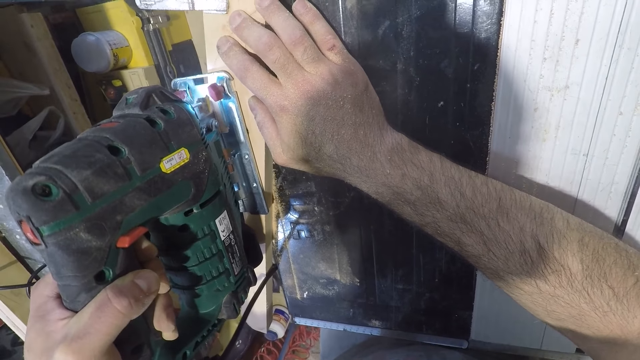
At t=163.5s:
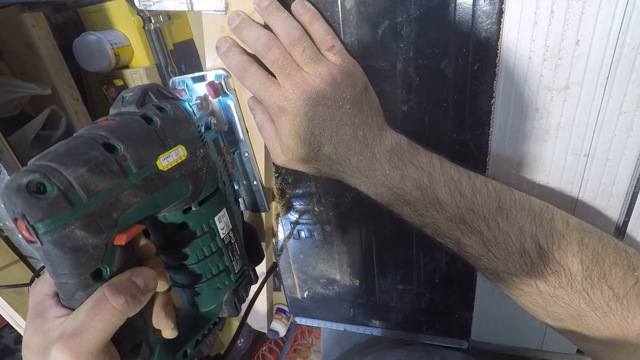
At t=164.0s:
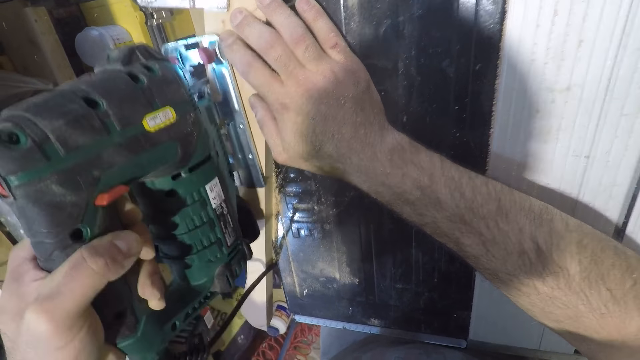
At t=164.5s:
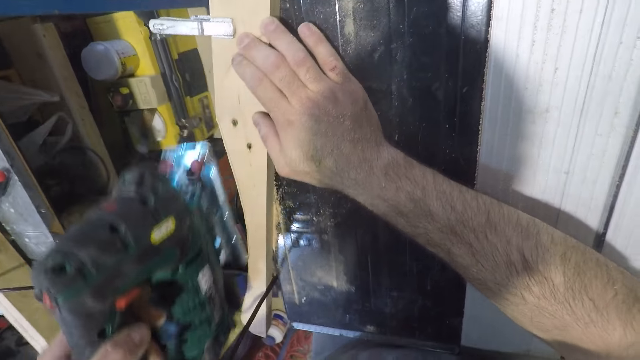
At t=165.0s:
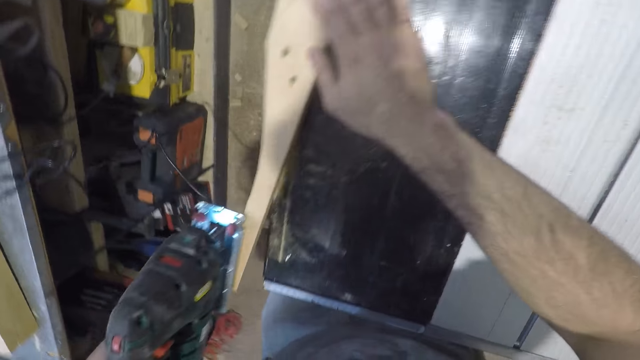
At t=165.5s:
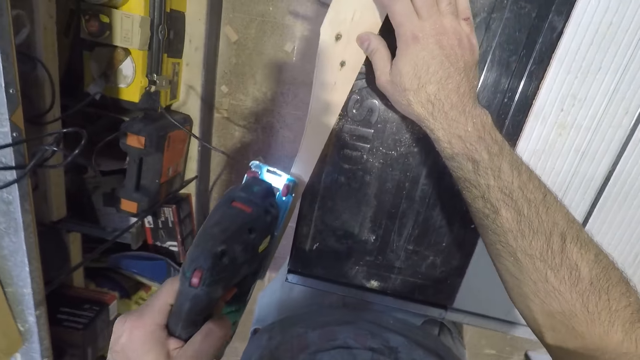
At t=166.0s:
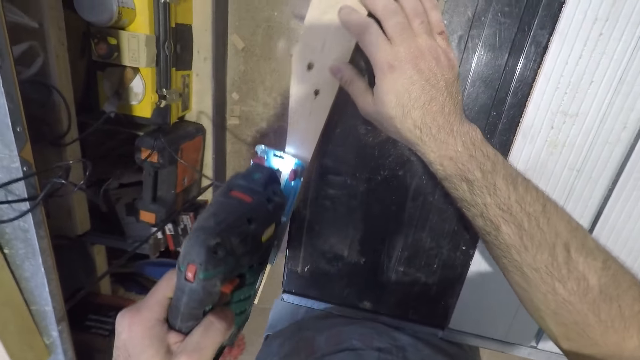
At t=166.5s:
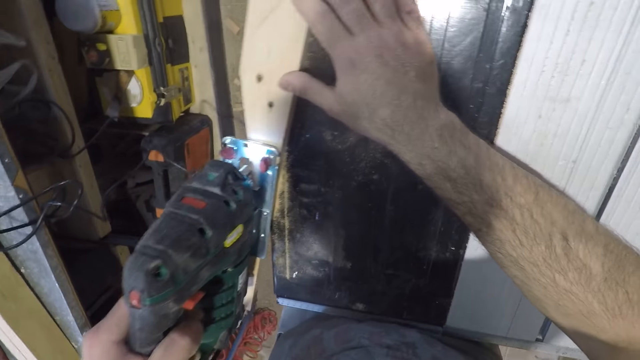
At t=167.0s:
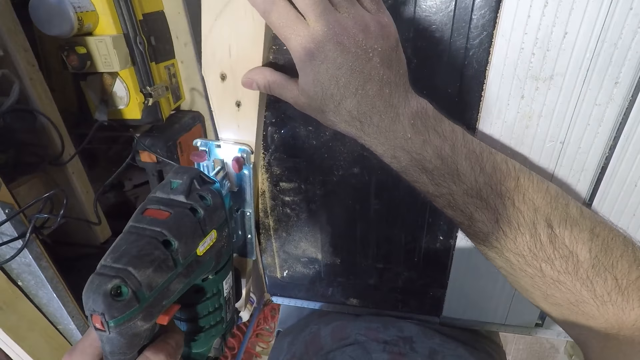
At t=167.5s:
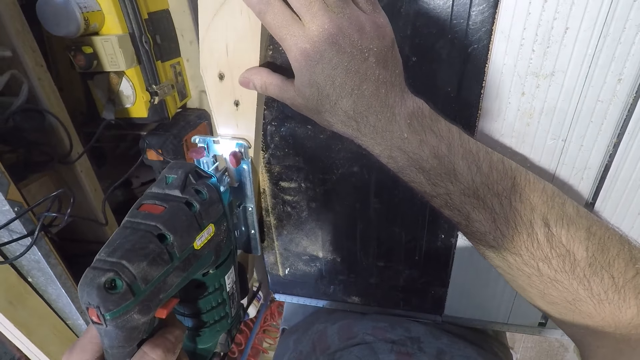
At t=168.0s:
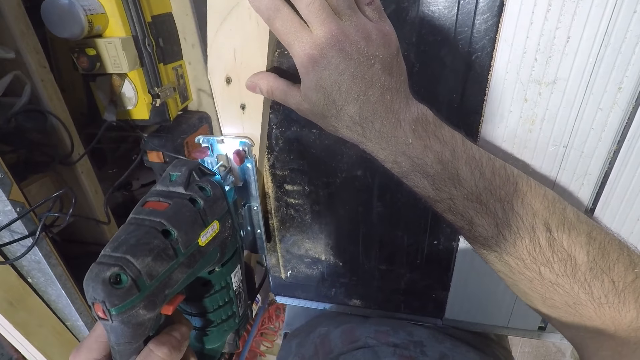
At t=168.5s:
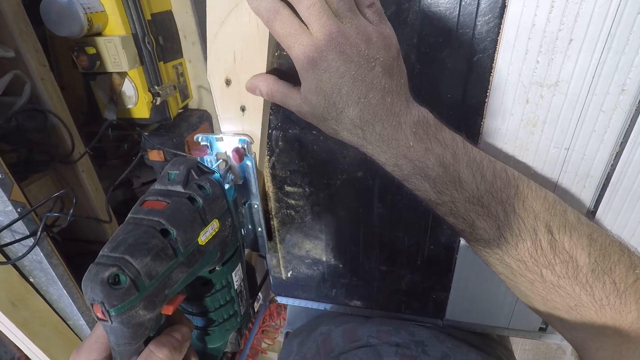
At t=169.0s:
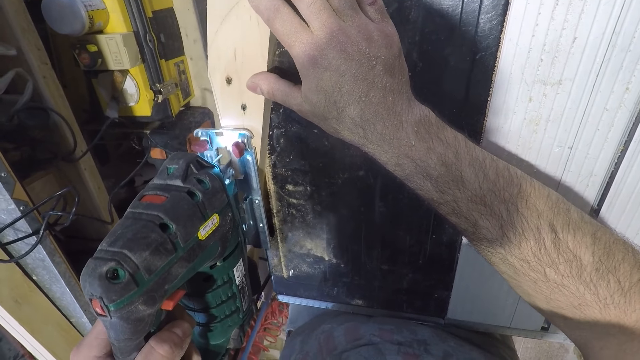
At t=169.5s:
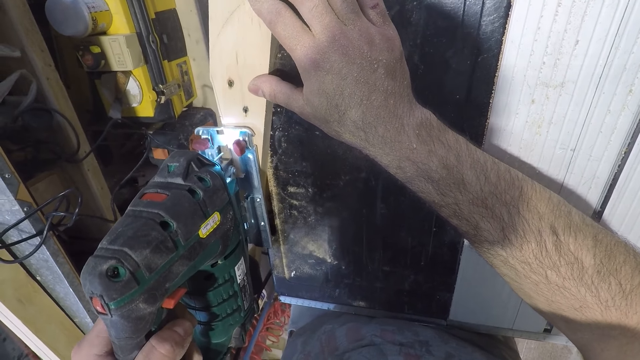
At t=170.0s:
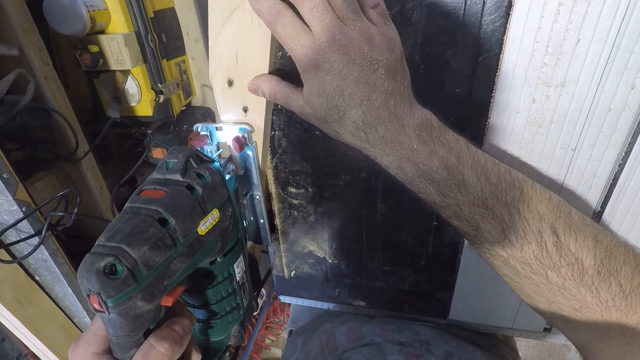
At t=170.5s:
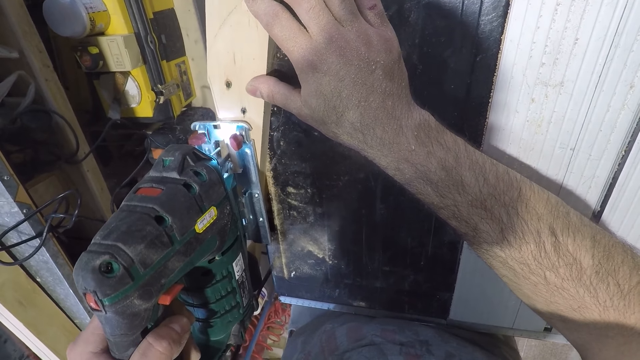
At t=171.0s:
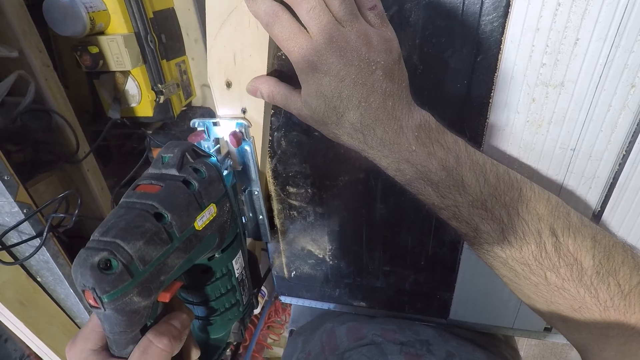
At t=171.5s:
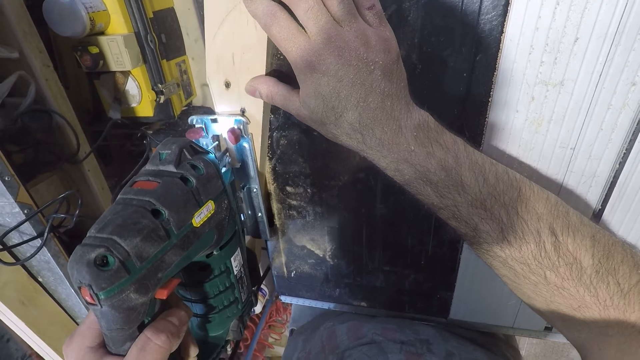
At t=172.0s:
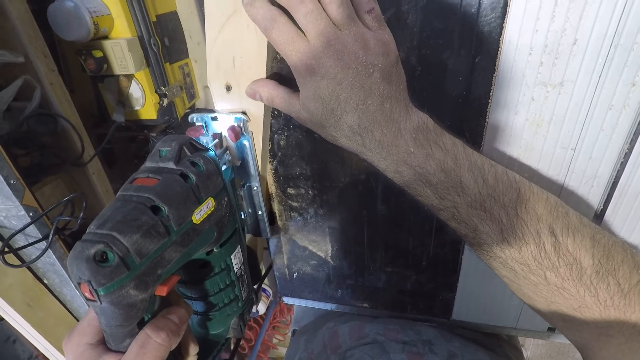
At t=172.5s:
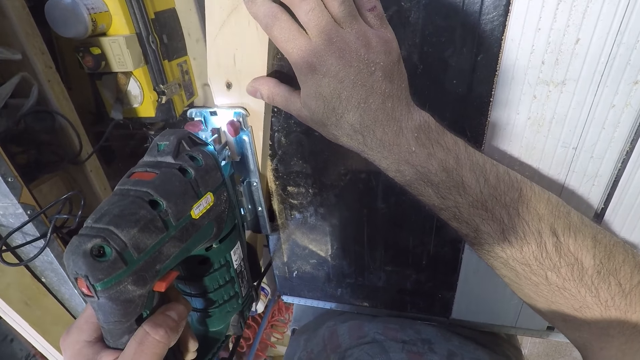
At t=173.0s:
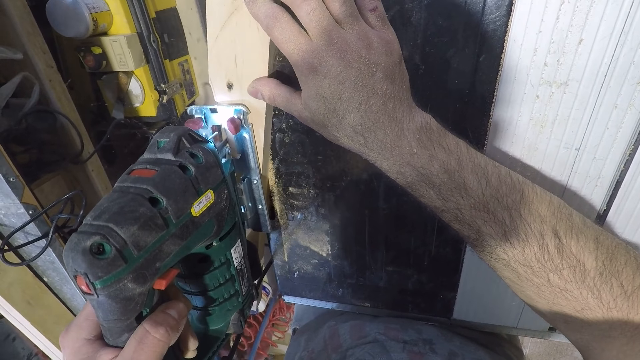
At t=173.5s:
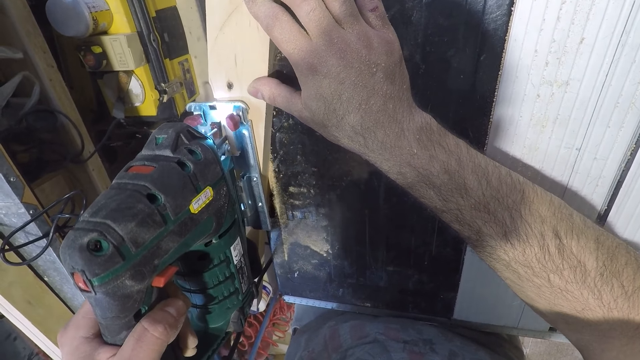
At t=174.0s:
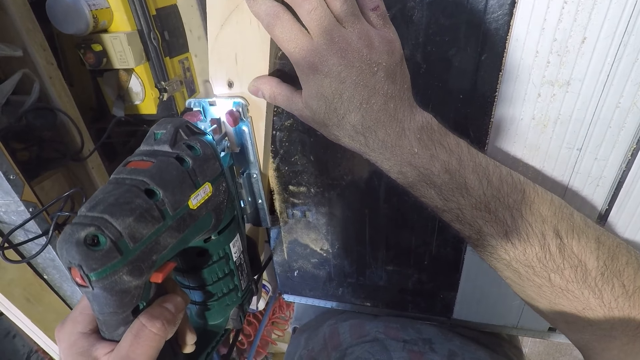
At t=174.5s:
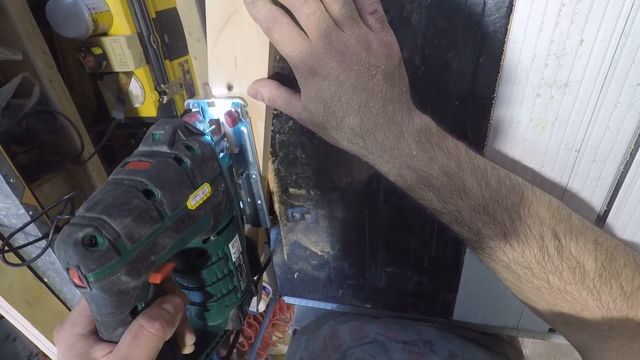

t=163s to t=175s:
The camera wearer stops cutting the wood. They cut the wood with the jigsaw.

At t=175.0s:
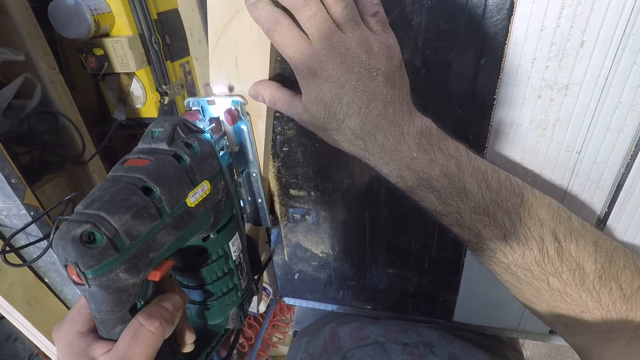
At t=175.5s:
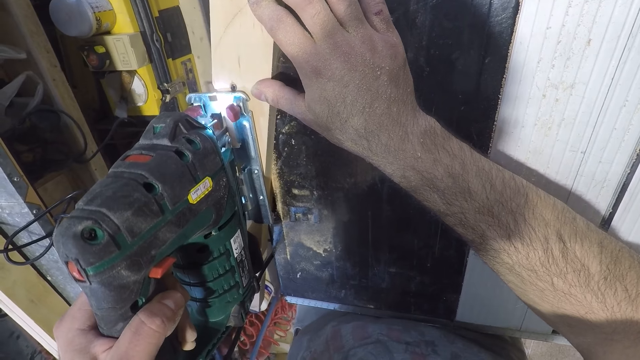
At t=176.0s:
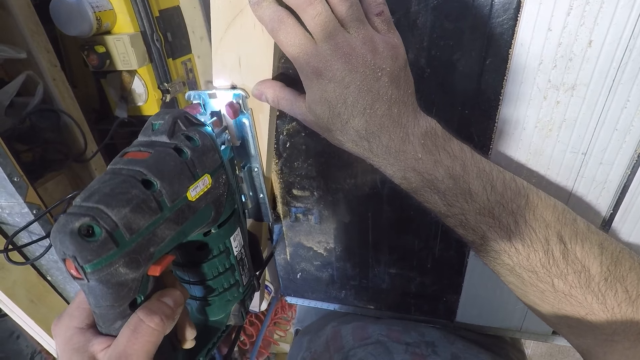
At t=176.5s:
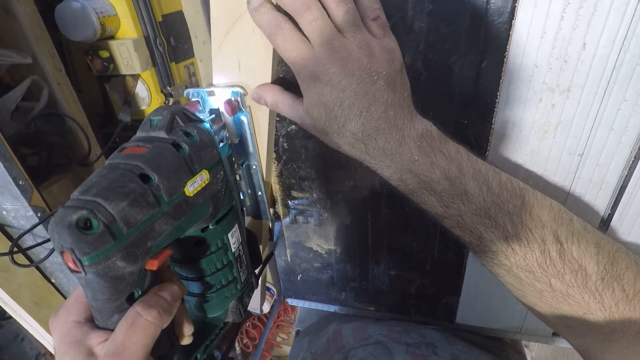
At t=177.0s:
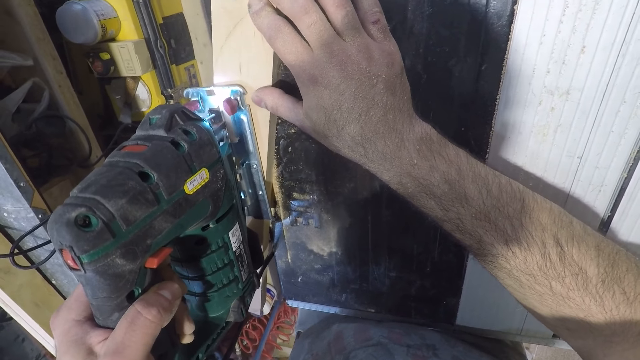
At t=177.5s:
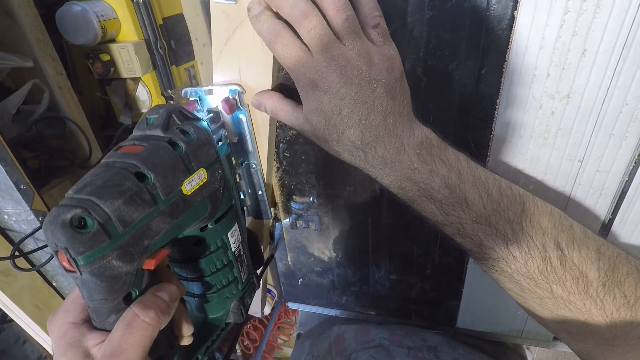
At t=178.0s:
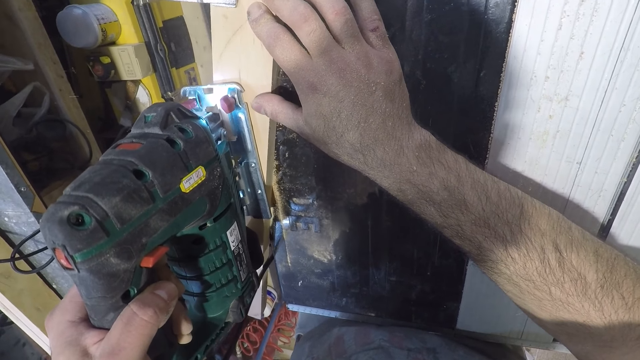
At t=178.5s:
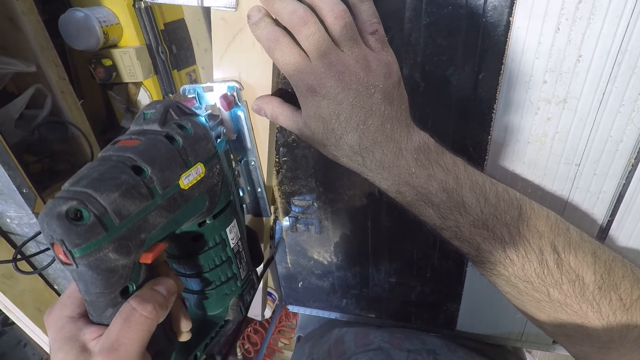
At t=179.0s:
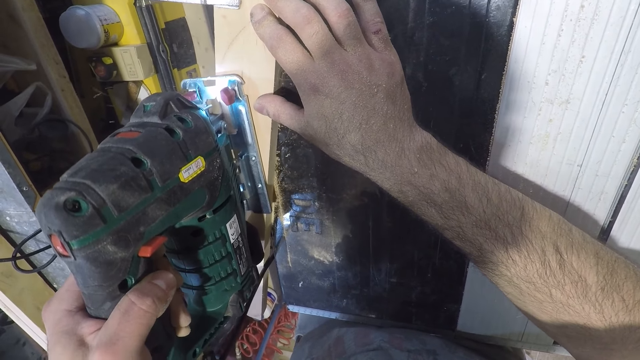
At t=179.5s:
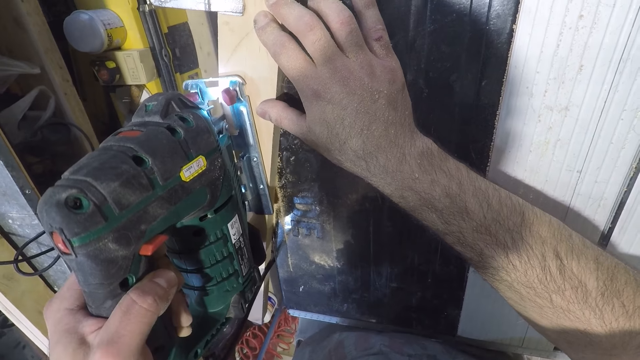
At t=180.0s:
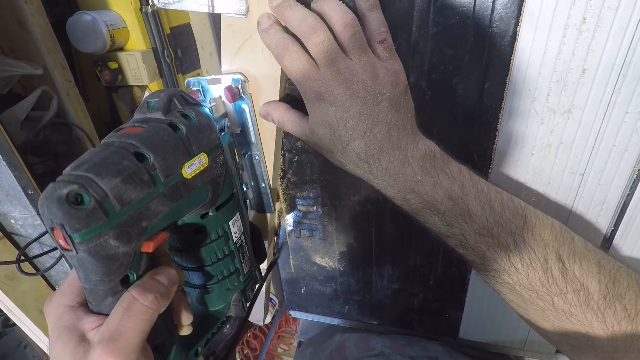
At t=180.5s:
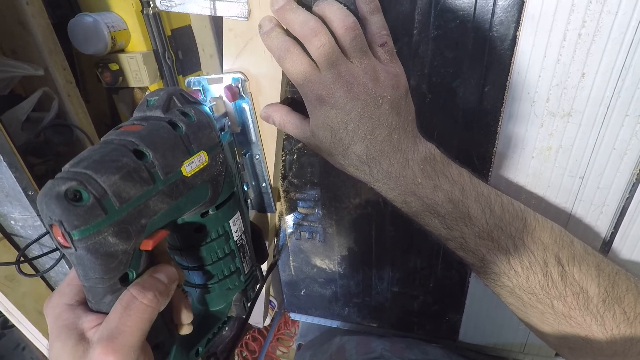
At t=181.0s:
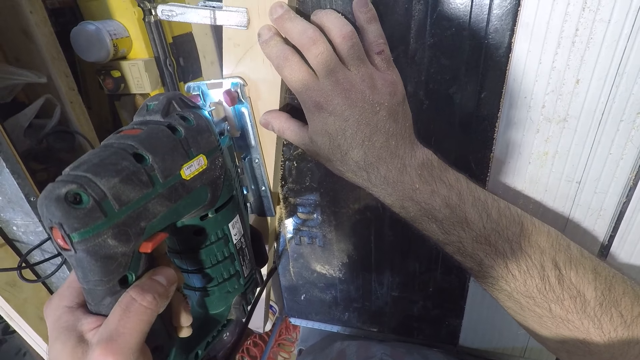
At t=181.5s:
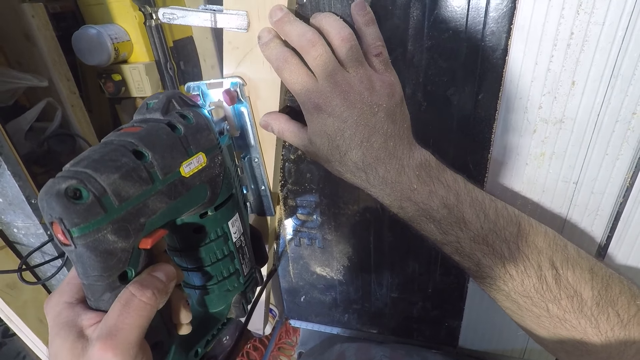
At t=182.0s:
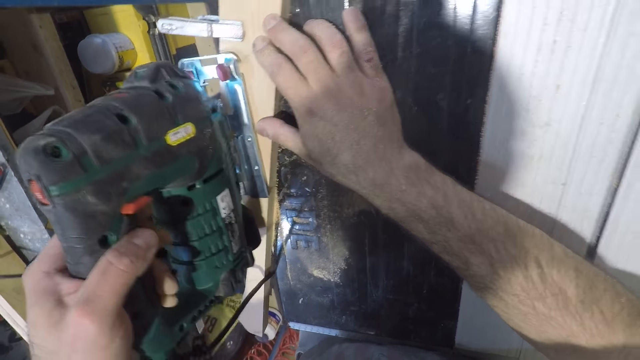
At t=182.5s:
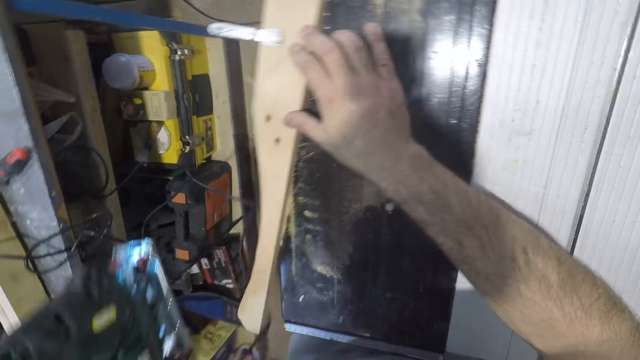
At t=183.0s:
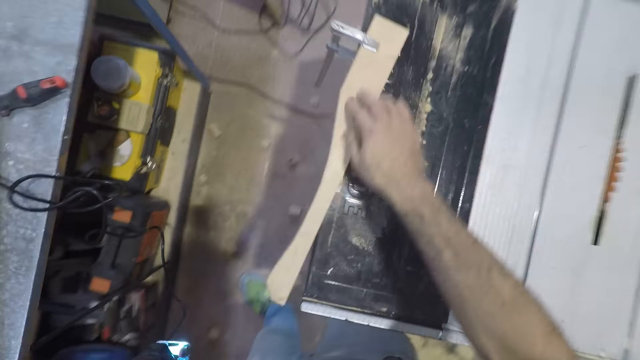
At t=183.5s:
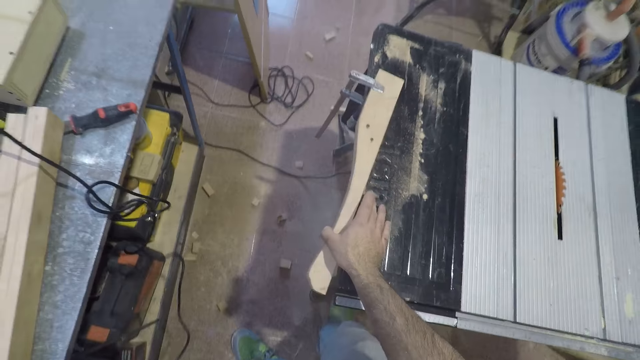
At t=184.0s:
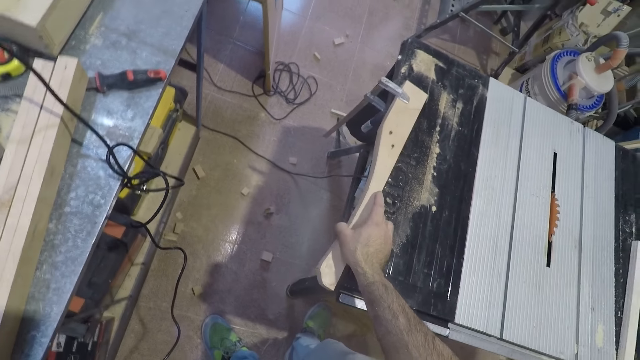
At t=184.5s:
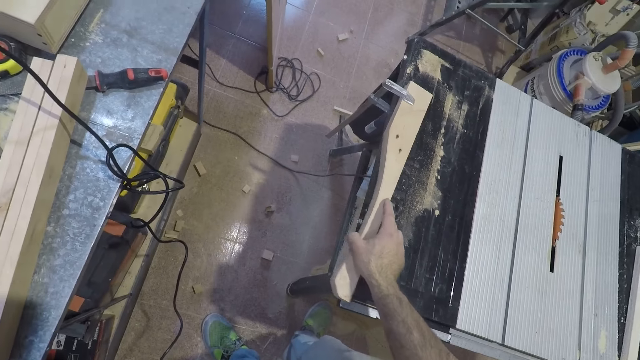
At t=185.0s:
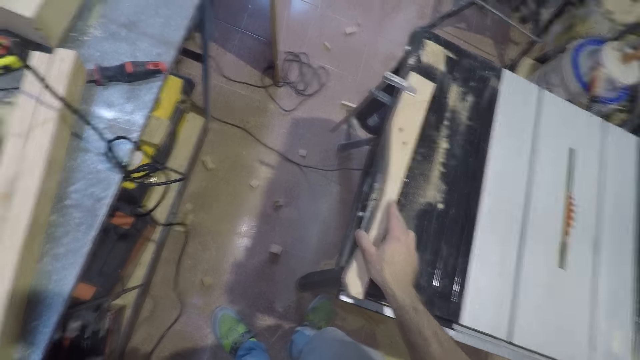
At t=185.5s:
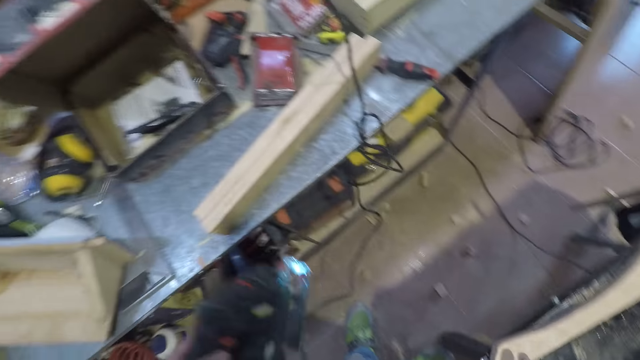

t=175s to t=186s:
The camera wearer stops cutting the wood. They hold the wood, push the wood into the table and shift the wood.
